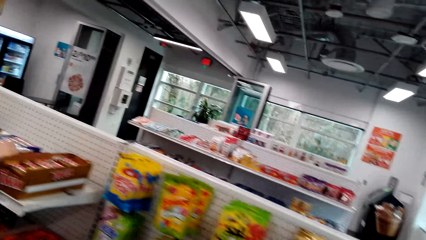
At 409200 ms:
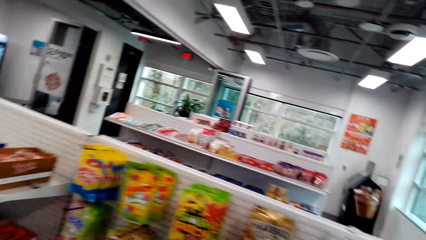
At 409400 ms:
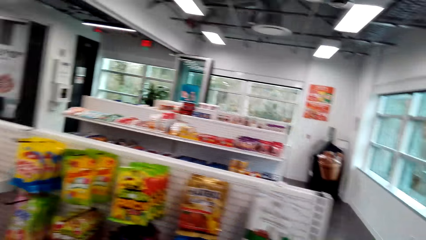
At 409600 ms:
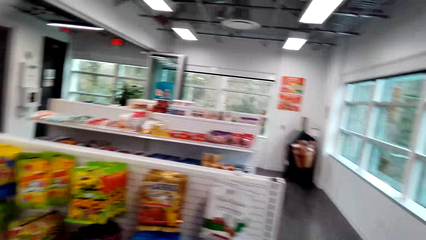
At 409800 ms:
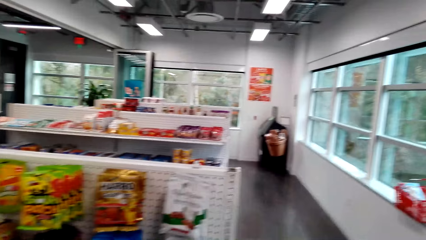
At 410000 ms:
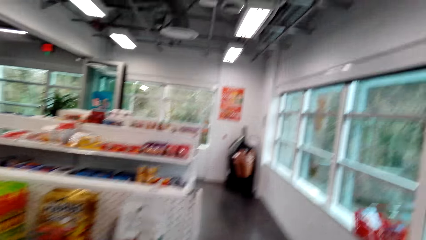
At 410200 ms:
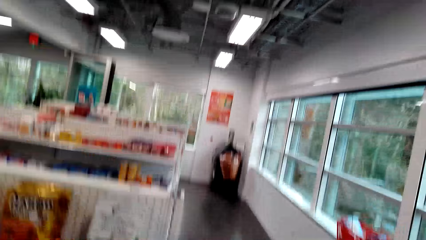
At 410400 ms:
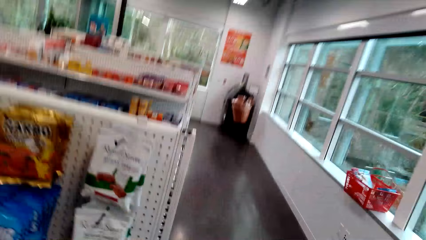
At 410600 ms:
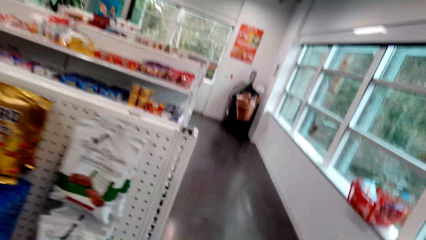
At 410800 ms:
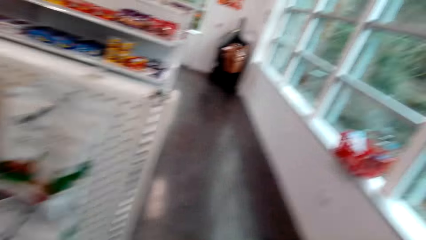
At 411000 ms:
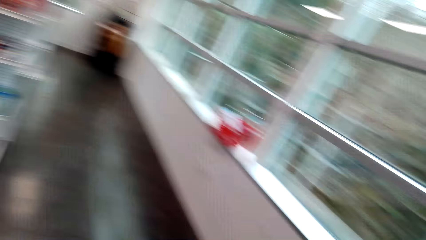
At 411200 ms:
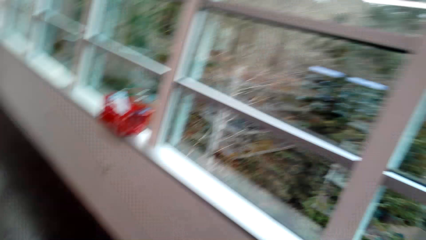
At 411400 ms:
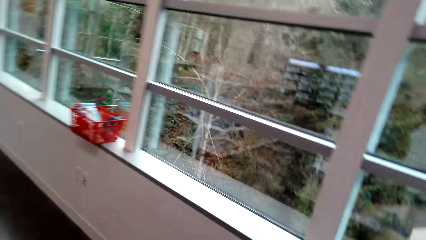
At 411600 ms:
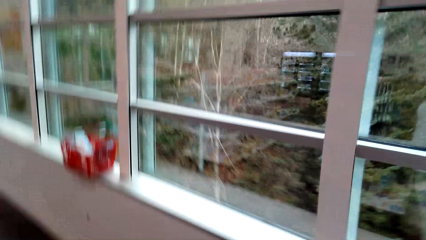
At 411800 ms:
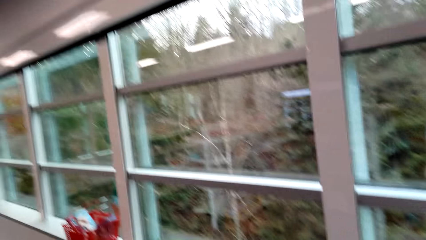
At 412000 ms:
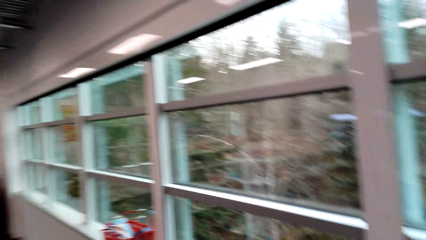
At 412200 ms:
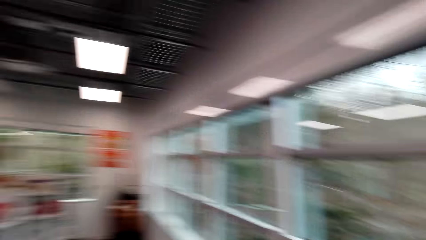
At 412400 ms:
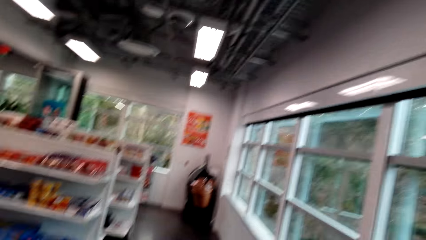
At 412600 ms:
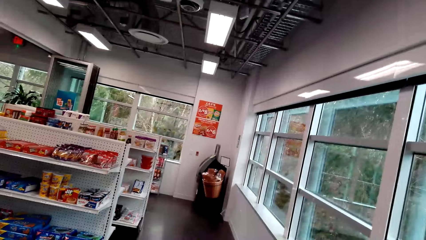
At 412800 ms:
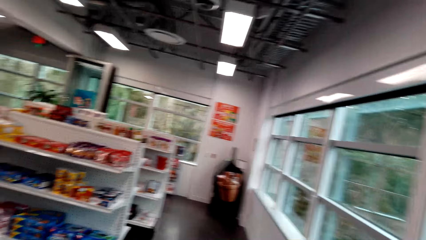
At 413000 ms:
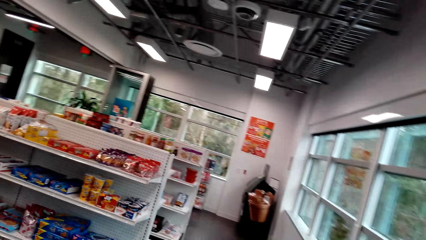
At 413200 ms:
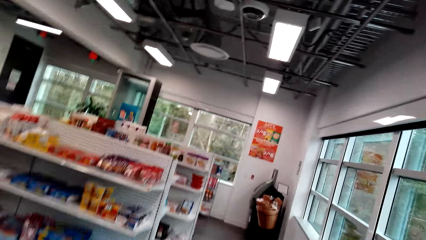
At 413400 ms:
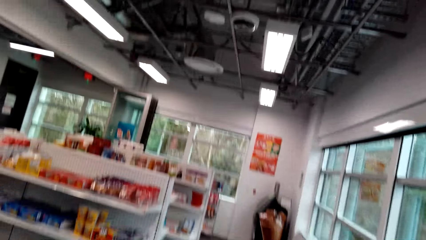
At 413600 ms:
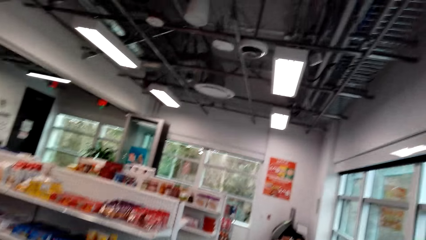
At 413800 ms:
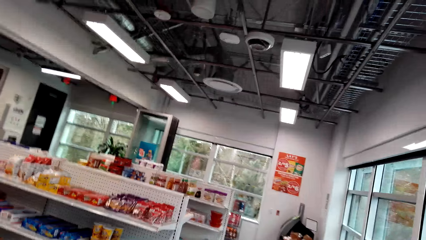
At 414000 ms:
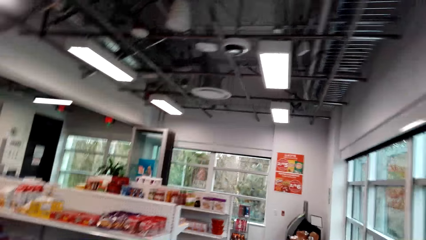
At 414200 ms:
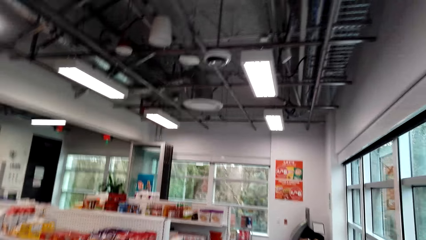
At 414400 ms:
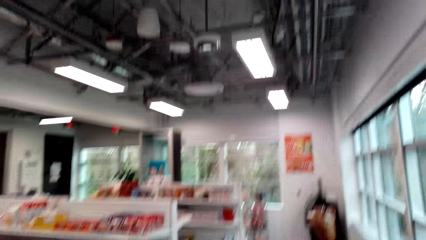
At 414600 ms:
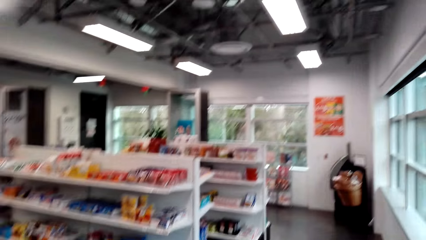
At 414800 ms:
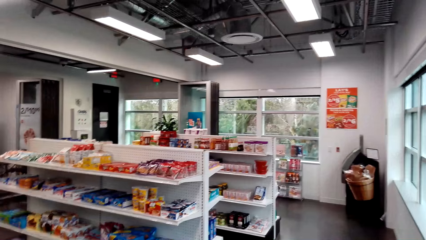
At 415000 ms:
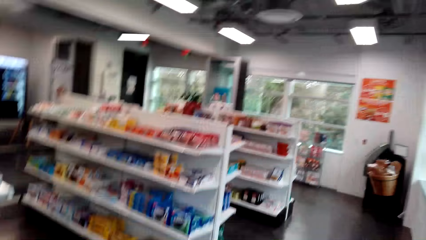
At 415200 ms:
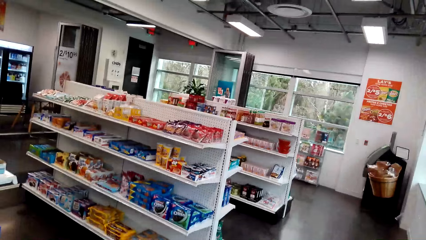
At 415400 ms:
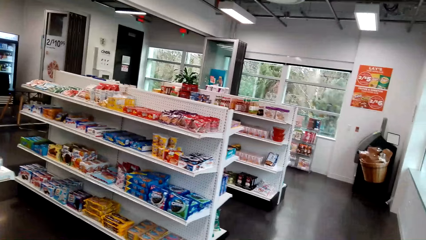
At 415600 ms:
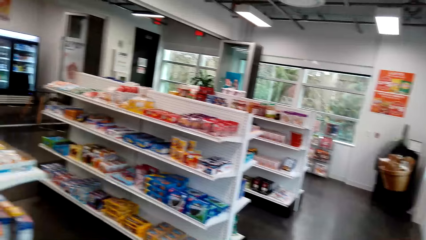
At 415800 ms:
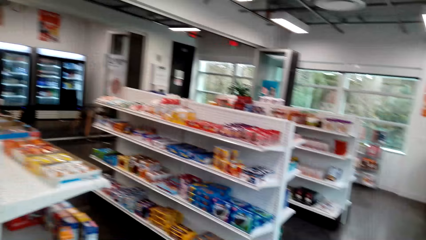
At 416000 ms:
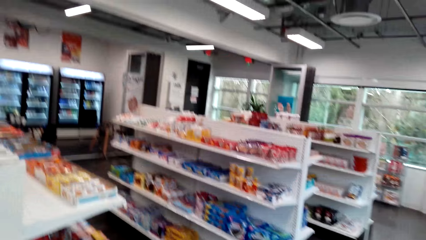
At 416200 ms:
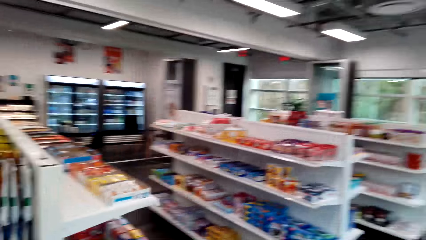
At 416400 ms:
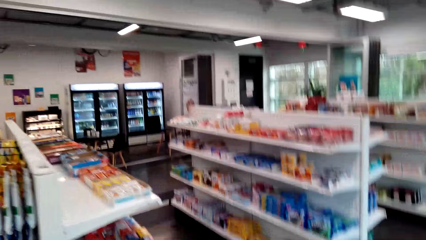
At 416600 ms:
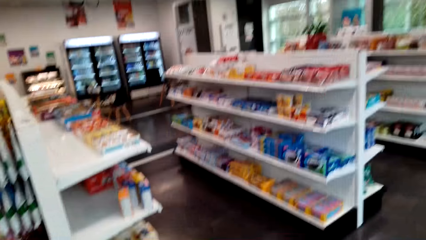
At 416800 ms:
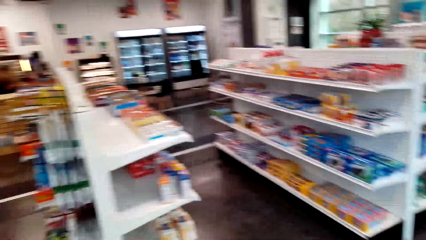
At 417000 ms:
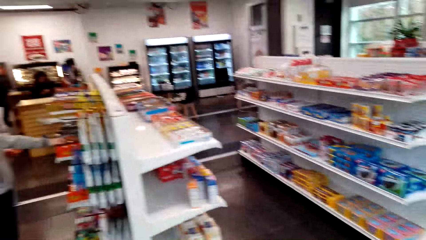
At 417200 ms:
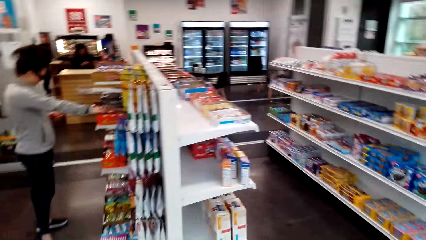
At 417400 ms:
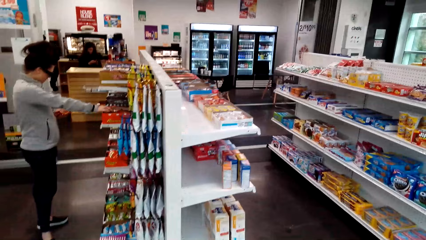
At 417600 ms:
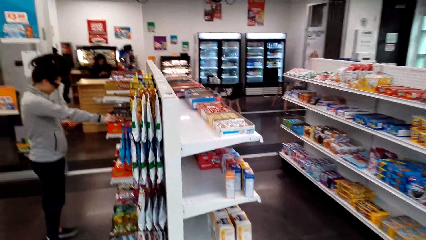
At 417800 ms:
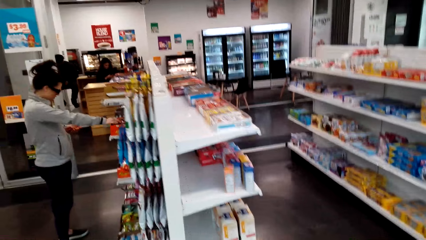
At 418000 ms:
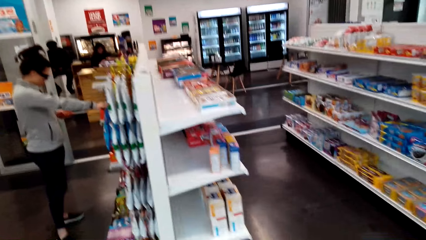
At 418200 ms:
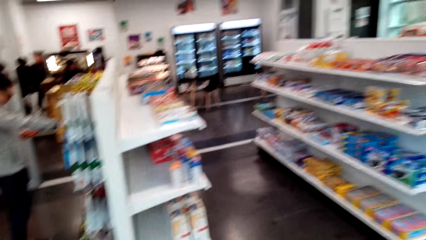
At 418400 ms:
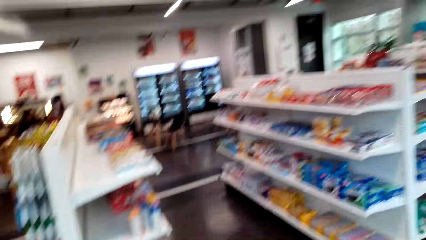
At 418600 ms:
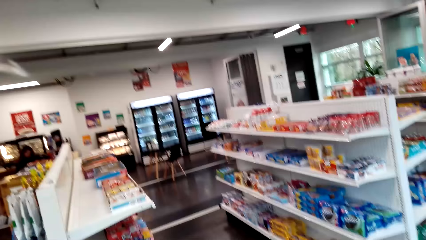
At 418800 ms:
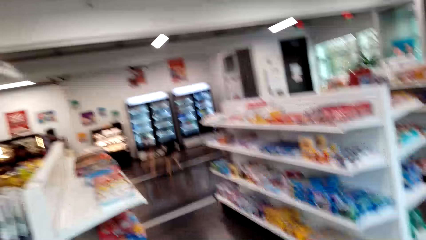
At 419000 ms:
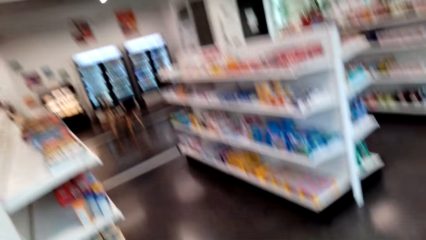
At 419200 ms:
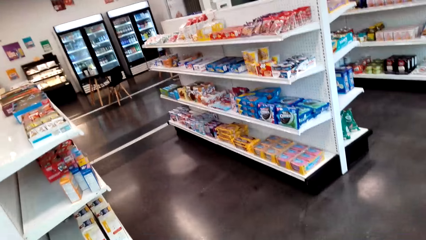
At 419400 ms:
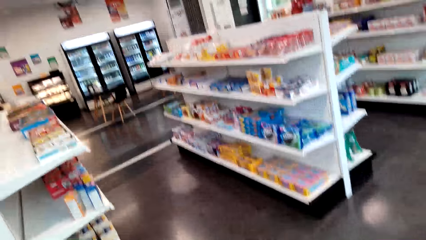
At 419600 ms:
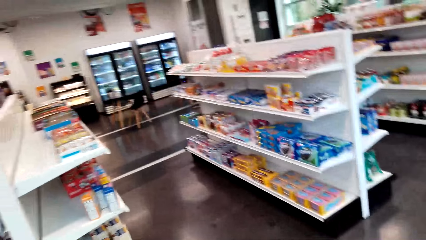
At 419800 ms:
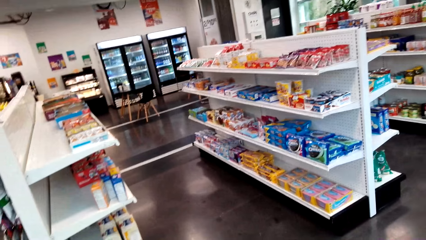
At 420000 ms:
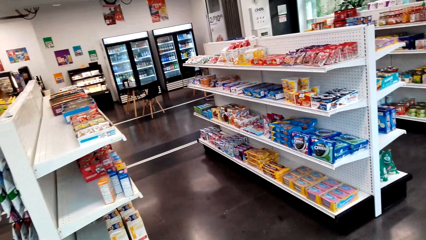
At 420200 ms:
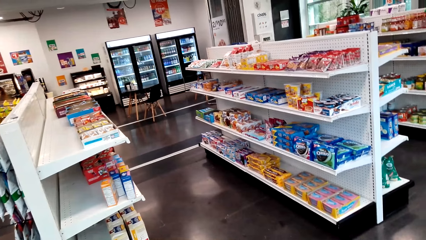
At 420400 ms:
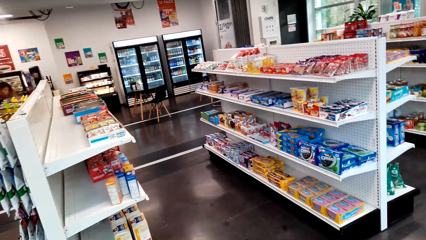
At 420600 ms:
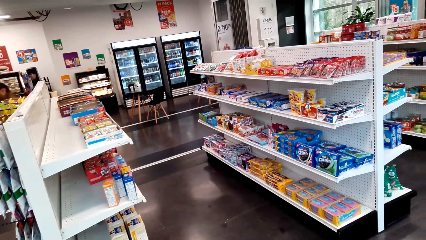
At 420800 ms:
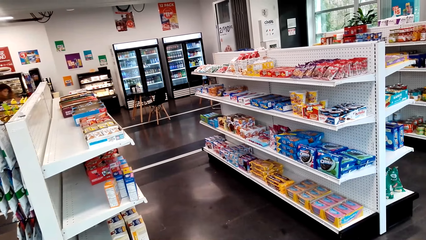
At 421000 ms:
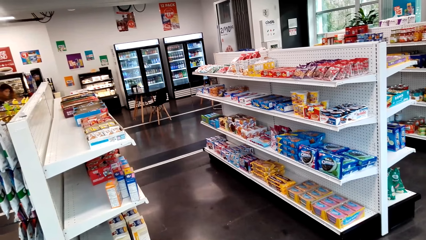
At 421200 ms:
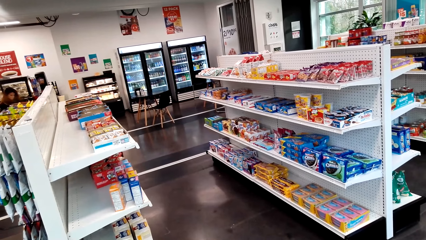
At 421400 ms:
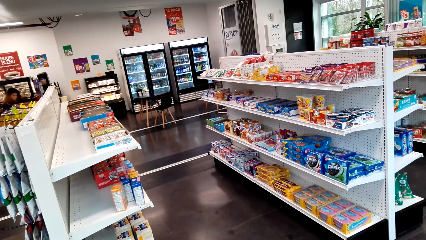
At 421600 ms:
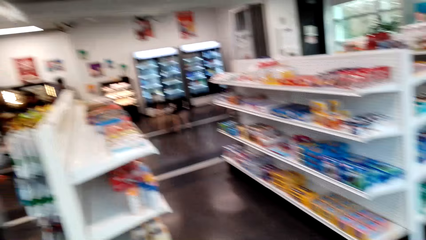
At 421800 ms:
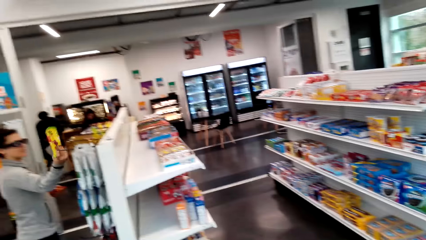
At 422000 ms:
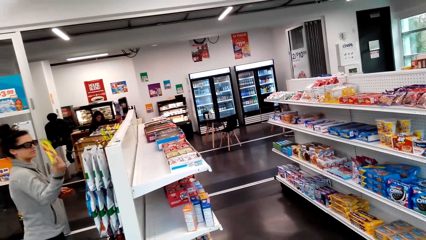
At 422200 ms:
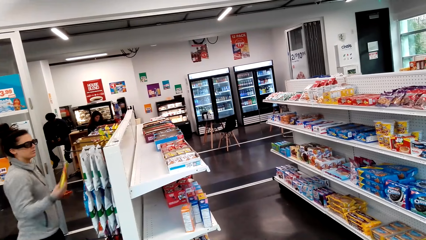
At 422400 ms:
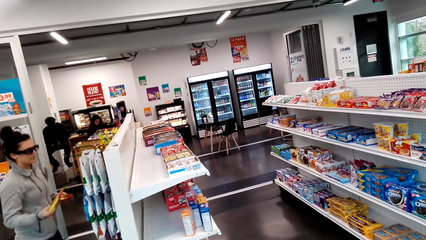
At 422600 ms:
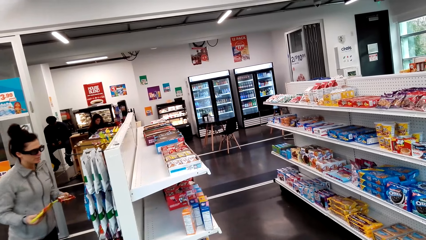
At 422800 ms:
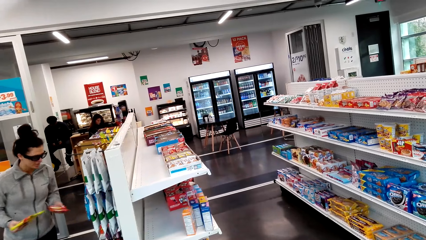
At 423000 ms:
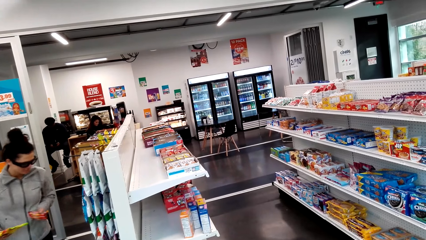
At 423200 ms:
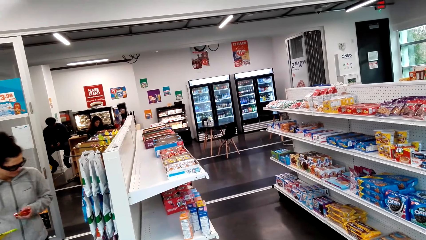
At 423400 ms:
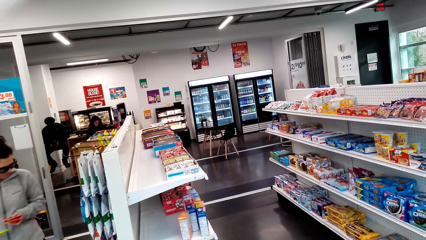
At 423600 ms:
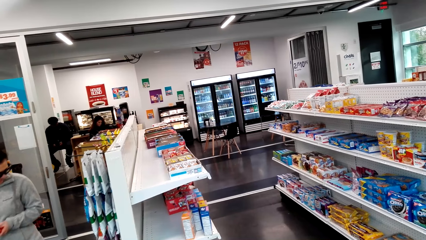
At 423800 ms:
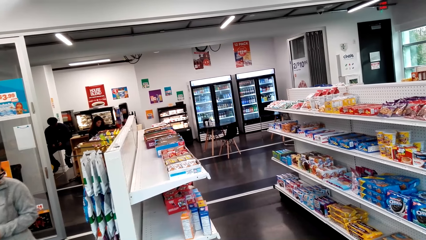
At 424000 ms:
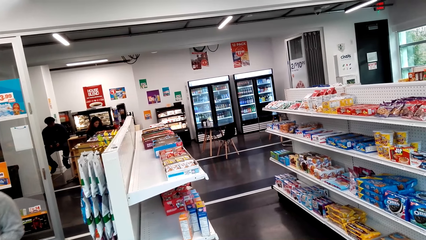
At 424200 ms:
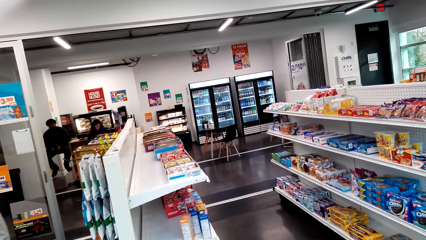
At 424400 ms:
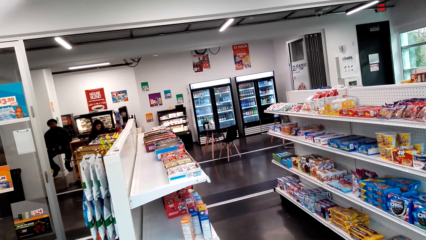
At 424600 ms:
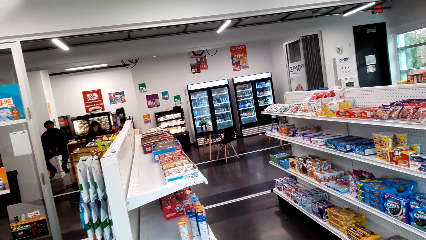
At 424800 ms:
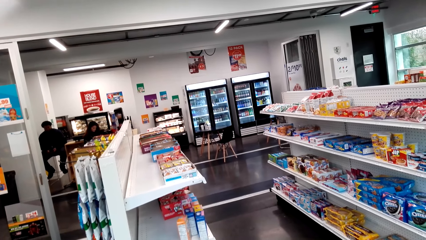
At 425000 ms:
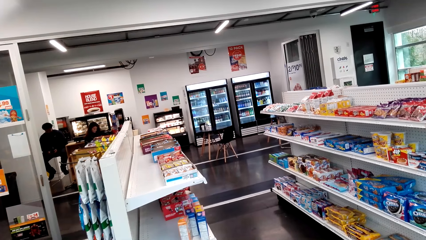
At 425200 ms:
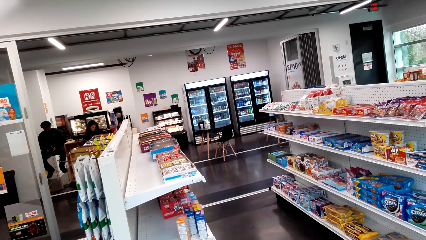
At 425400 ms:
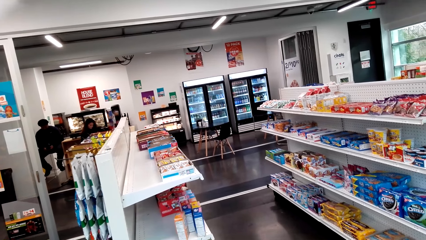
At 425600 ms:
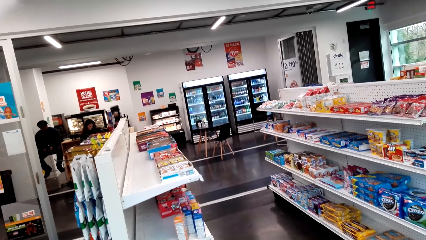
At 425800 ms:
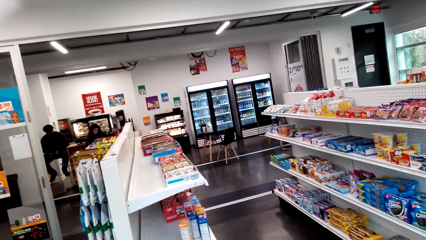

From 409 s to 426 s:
The camera wearer walks around the shop. They look around the store. A woman looks around the shelves. The camera wearer looks around the shop. The woman picks a packet of gummies from the rack, talks with the camera wearer, looks around the shelves, and walks around the store. The camera wearer looks around the shop.
